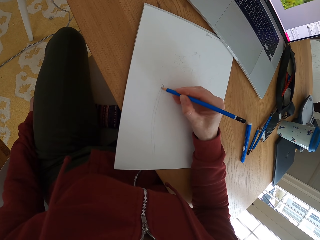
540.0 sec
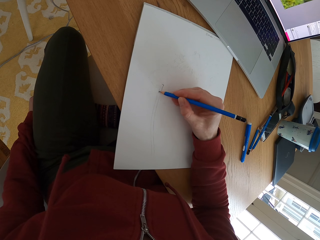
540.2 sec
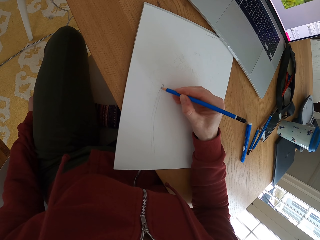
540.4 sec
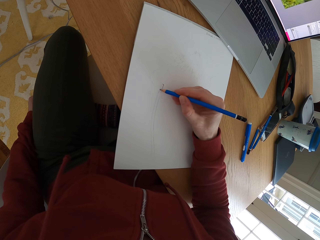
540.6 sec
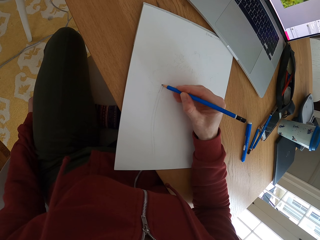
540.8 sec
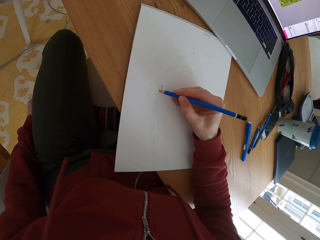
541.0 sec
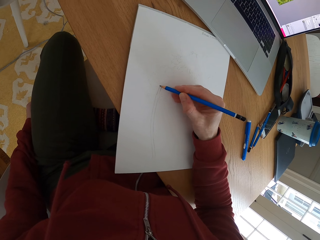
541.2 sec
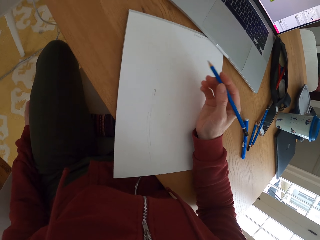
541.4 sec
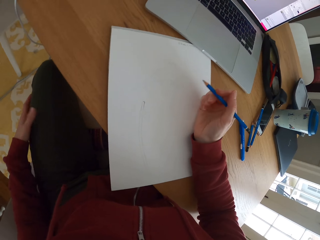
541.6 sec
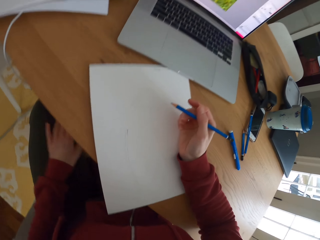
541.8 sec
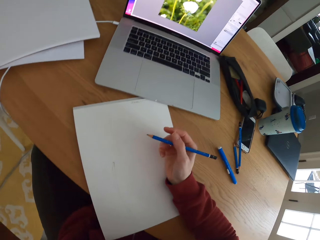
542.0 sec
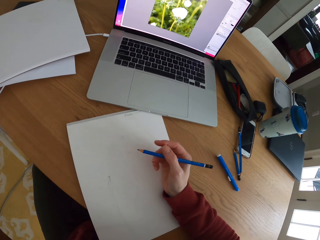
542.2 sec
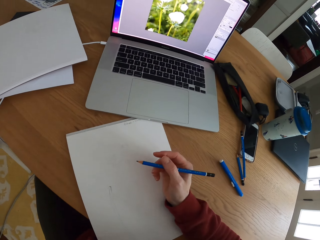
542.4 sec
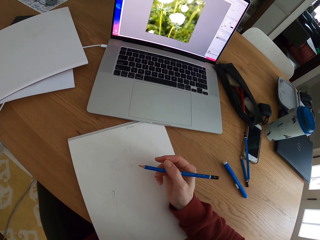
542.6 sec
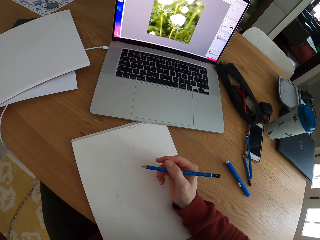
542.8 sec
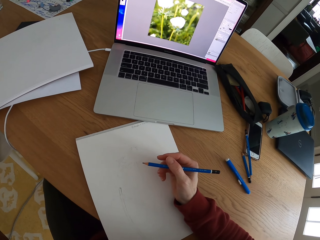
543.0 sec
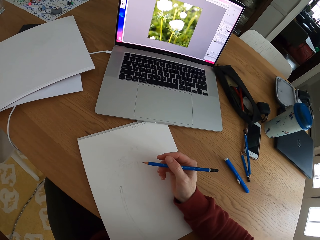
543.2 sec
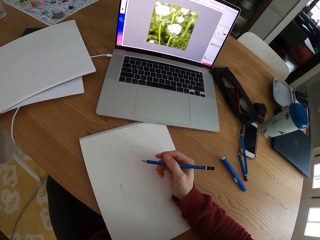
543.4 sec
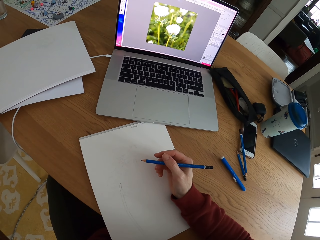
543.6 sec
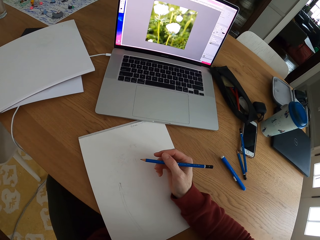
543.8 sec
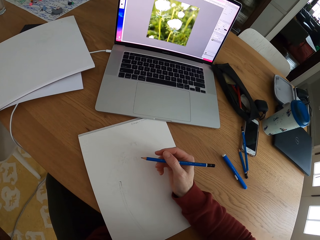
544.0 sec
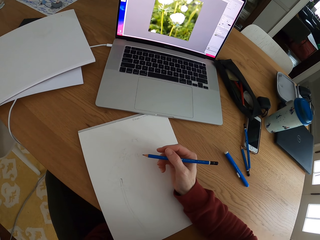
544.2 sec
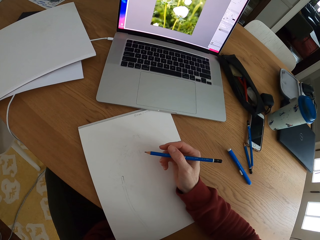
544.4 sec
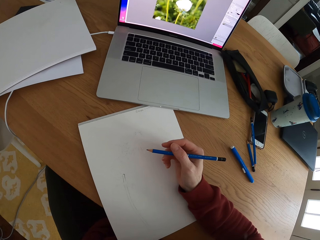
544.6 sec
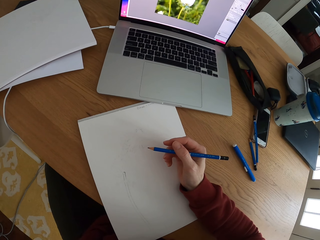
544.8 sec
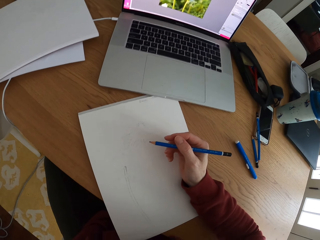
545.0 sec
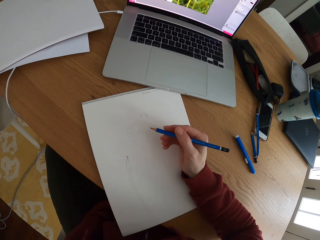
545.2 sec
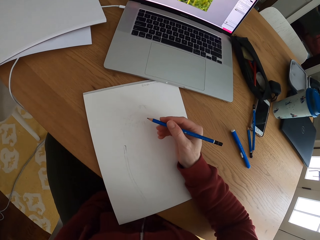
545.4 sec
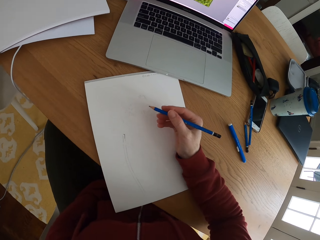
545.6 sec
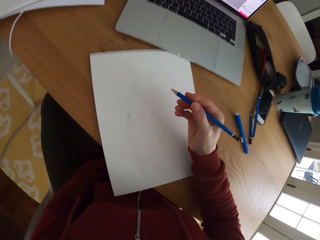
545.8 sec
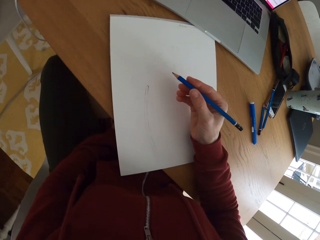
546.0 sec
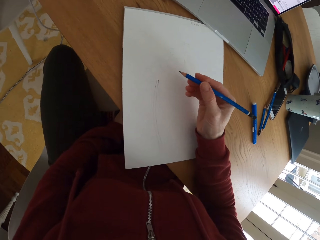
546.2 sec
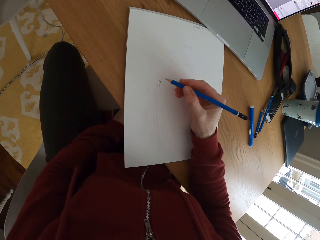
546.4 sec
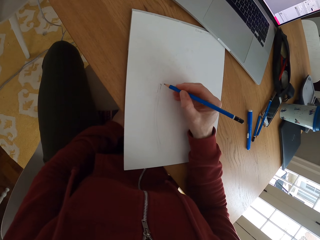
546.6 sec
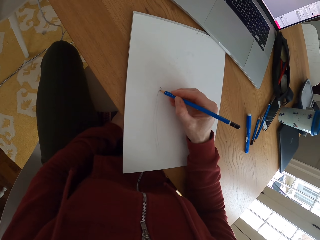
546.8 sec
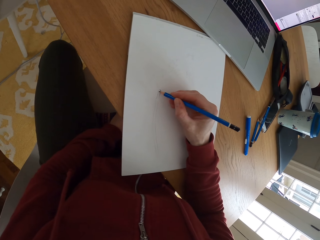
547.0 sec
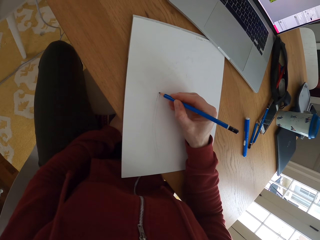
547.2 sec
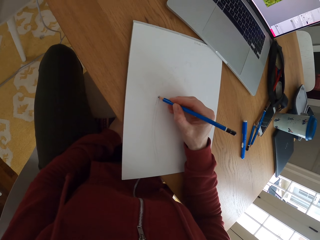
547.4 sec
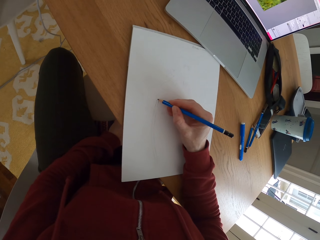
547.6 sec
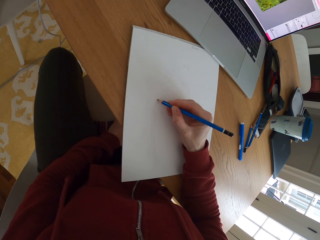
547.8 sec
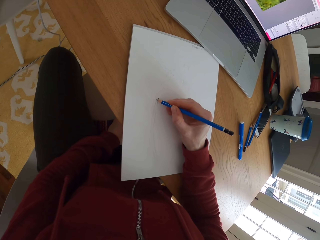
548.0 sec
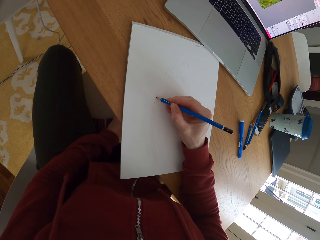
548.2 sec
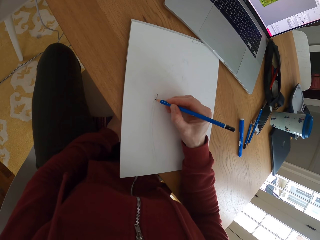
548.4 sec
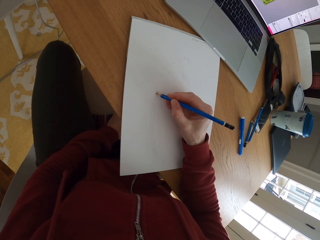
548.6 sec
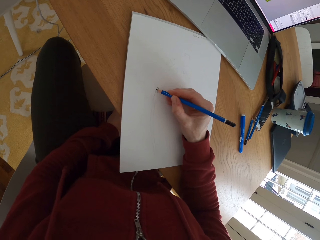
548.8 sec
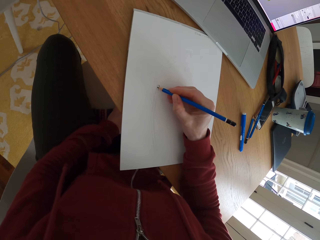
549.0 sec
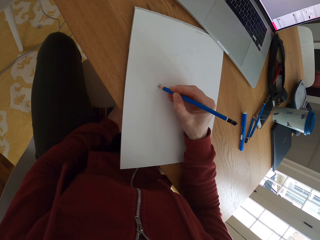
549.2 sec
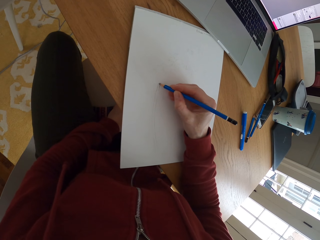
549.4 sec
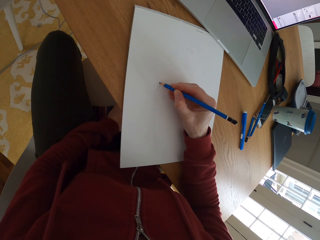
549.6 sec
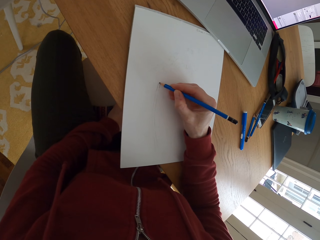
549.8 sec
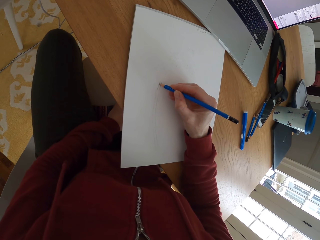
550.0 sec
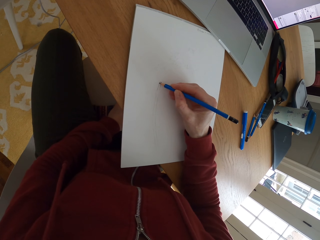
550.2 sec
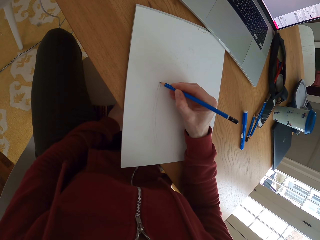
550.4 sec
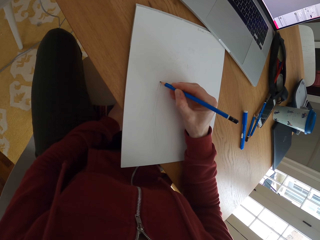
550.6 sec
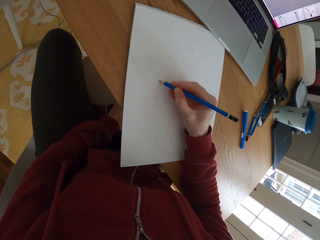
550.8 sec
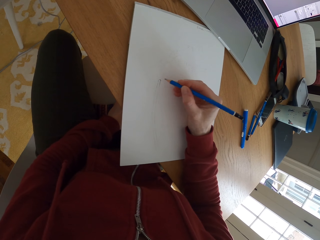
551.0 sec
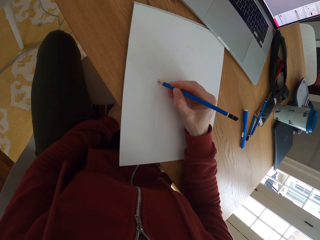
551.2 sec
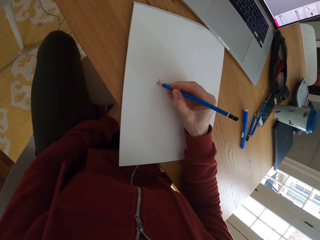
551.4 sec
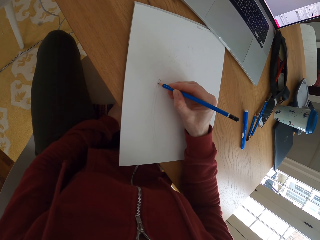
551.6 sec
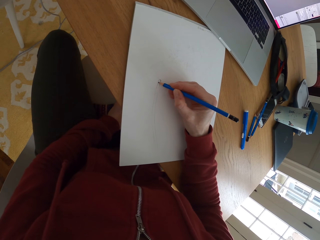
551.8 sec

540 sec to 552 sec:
The camera wearer stares at the laptop. They draw a sketch with the pencil.

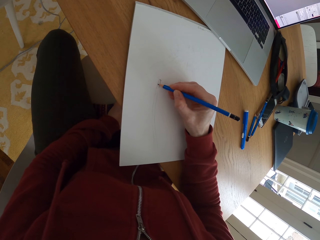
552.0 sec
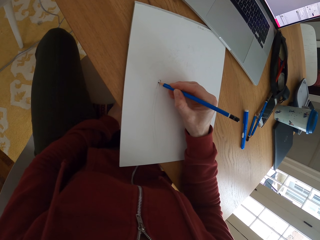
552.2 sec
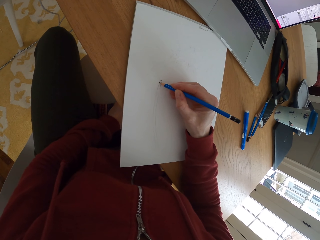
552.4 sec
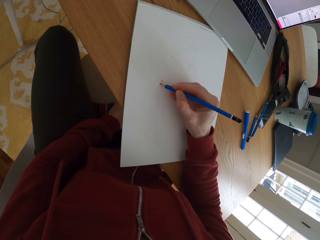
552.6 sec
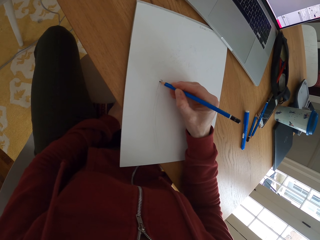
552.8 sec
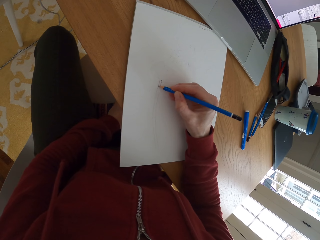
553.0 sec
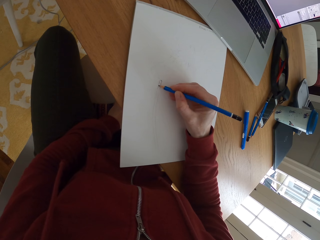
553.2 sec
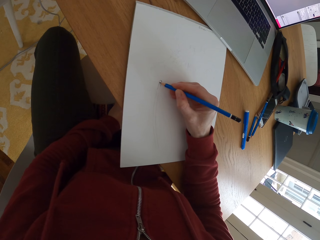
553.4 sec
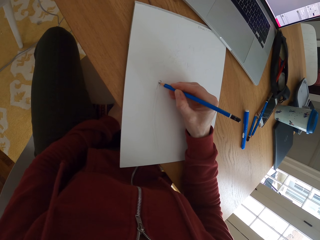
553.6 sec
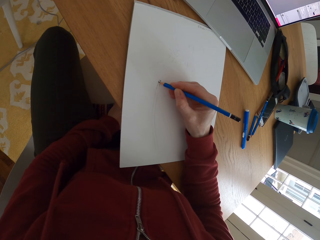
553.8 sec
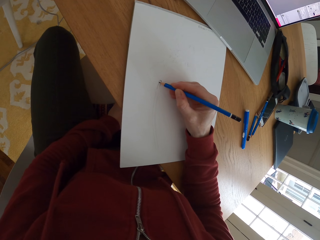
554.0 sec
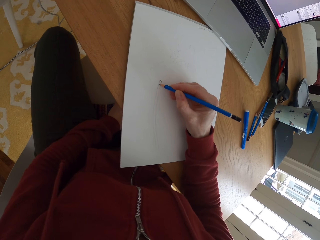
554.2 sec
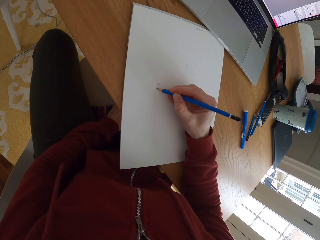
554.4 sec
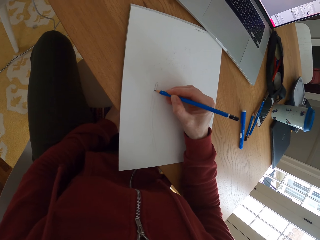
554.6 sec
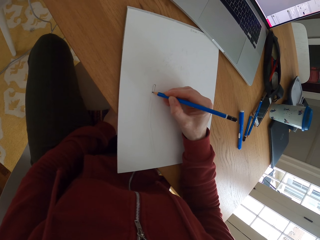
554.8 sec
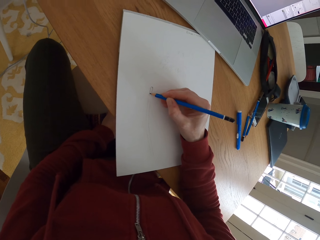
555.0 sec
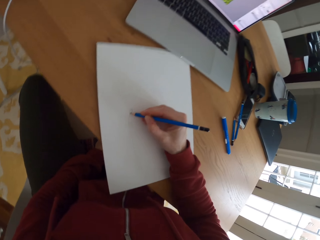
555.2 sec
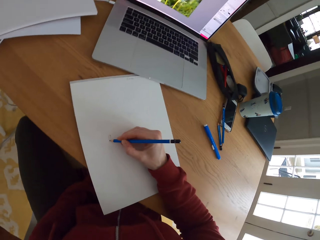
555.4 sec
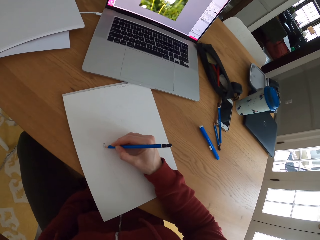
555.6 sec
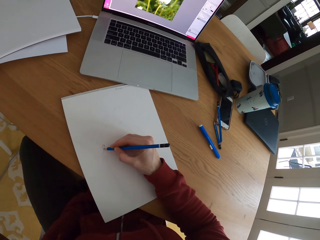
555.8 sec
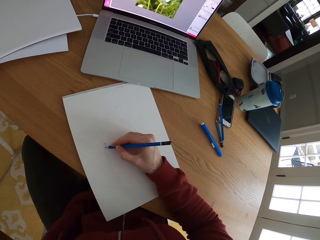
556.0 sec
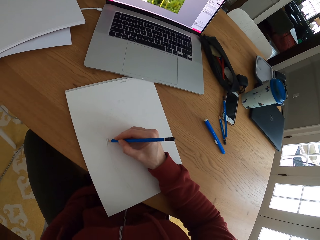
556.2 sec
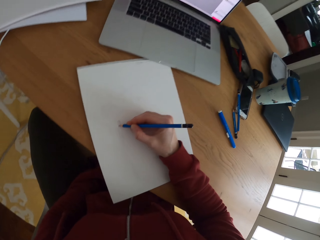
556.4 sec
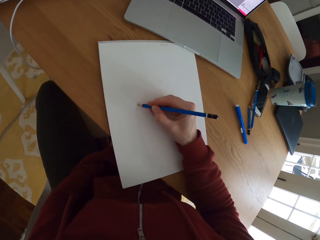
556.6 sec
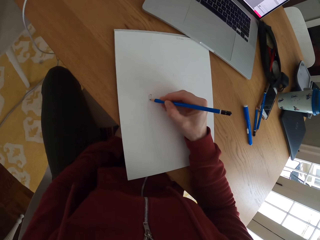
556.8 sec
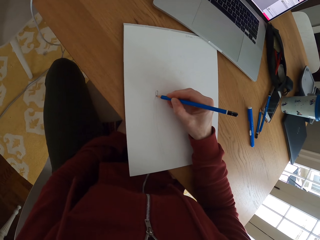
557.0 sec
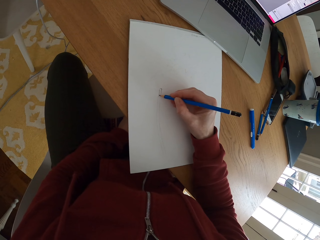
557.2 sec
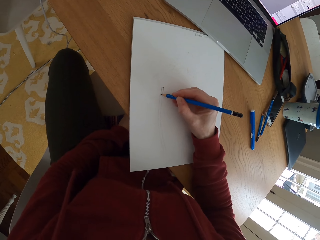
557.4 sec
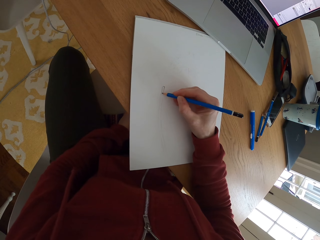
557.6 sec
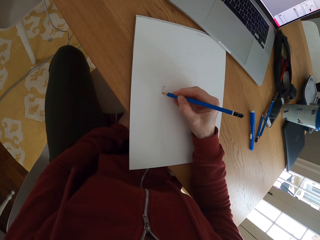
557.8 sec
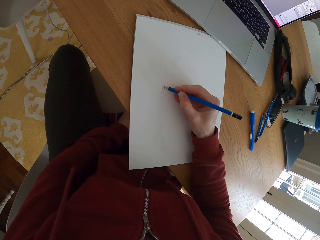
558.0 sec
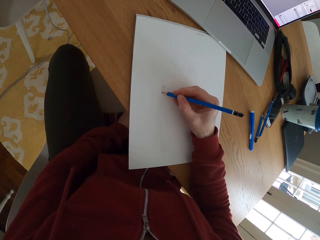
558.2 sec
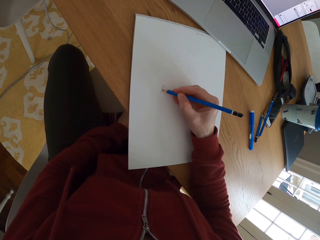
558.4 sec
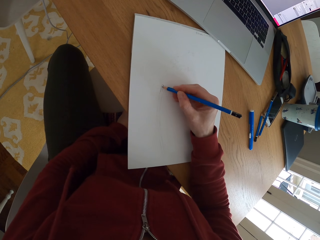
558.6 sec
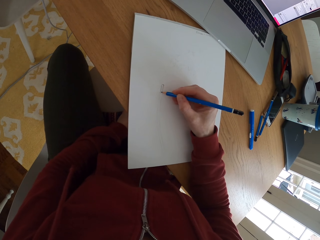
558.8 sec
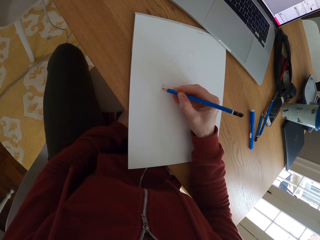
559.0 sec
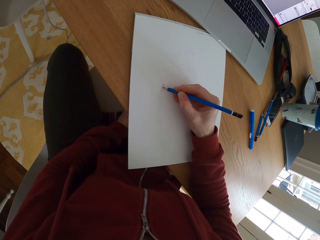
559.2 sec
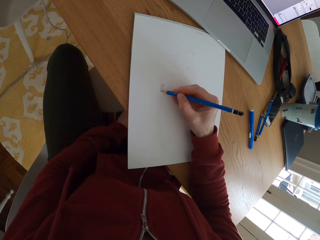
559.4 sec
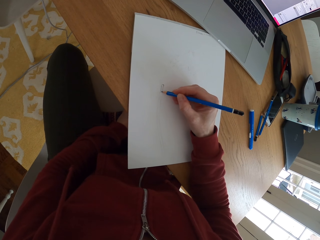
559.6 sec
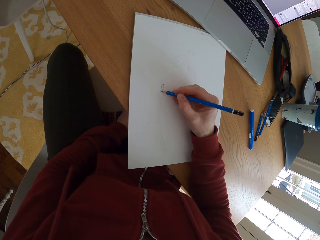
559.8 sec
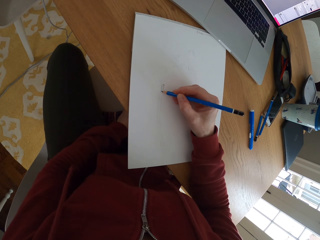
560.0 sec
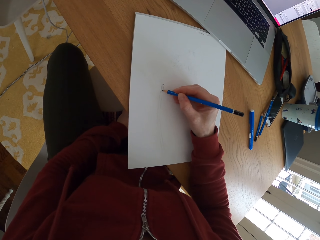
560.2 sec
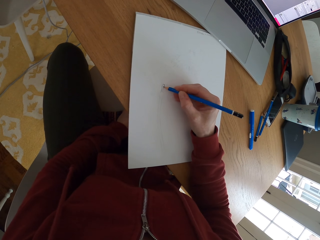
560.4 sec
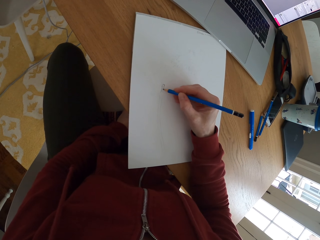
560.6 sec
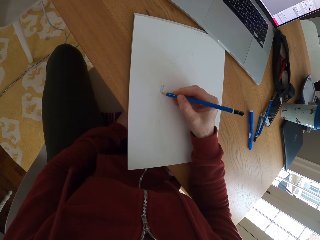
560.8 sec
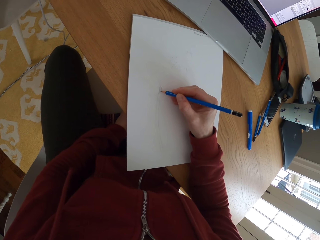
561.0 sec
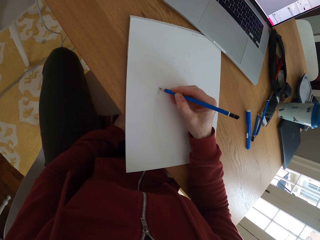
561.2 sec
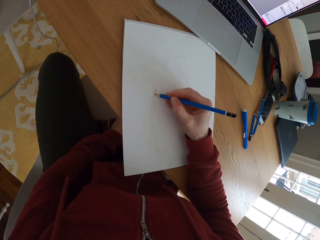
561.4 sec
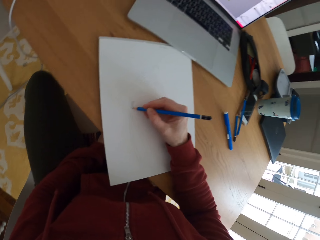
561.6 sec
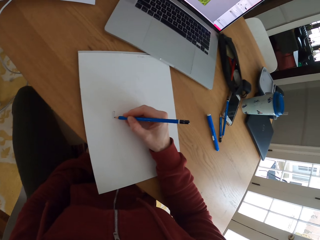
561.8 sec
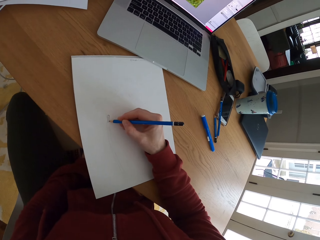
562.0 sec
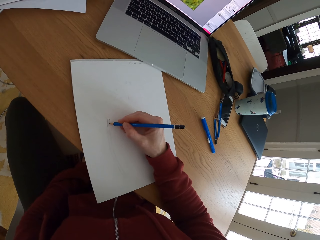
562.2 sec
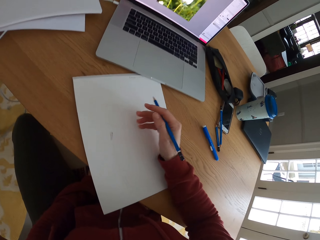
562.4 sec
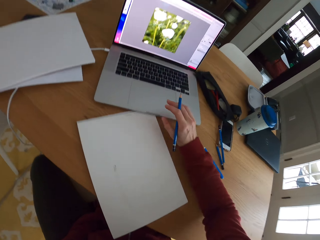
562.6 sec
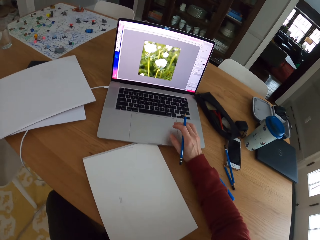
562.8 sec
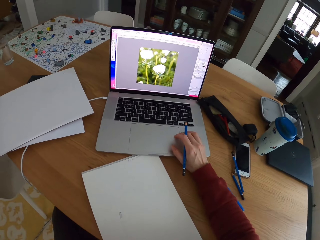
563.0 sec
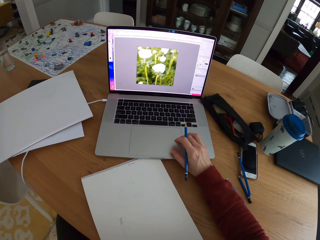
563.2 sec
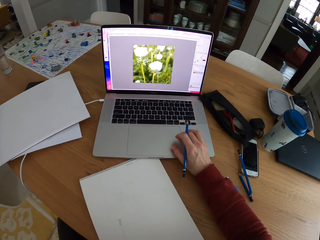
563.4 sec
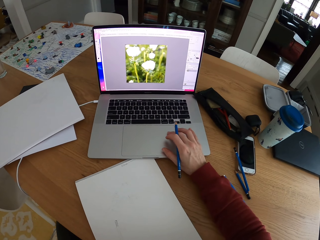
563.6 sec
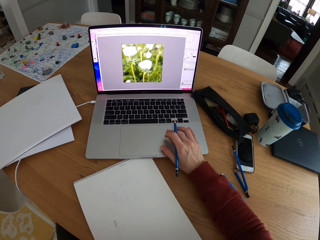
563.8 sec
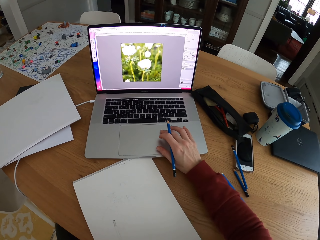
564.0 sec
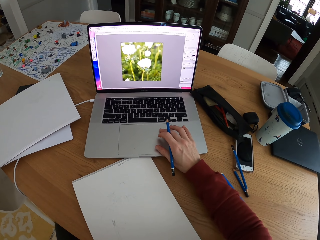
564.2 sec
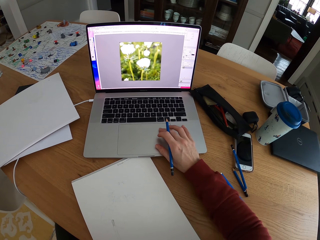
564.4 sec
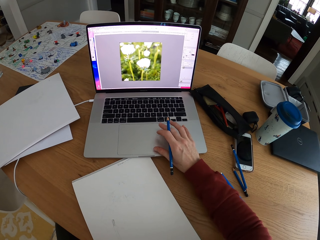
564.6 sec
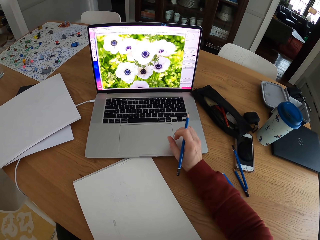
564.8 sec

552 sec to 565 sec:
The camera wearer stares at the laptop. They scroll the laptop screen with the finger.
